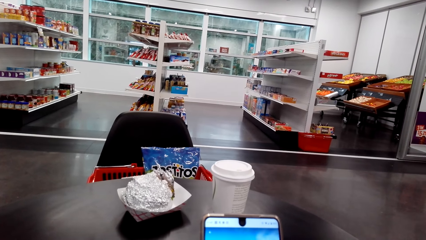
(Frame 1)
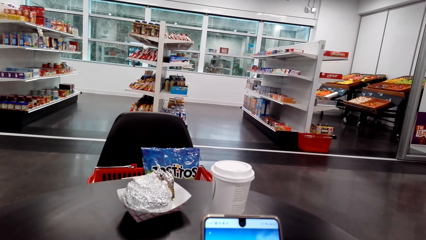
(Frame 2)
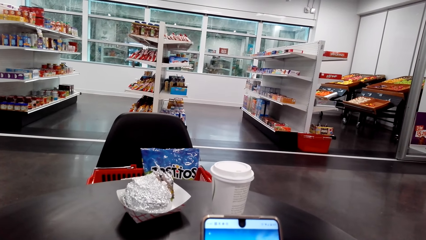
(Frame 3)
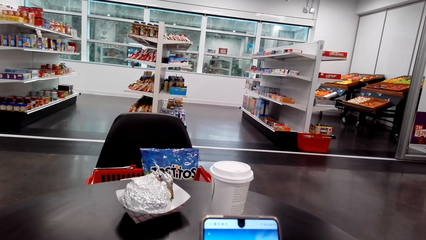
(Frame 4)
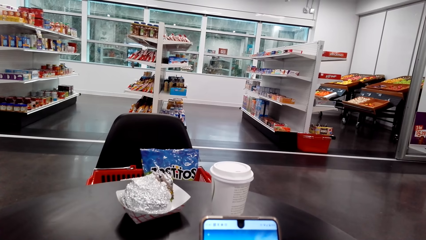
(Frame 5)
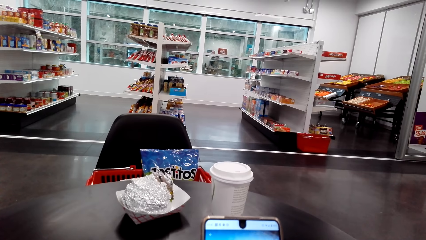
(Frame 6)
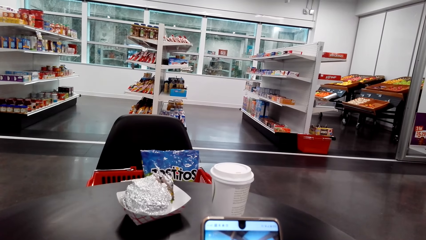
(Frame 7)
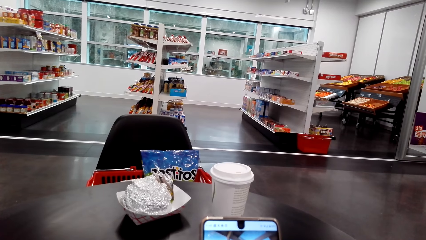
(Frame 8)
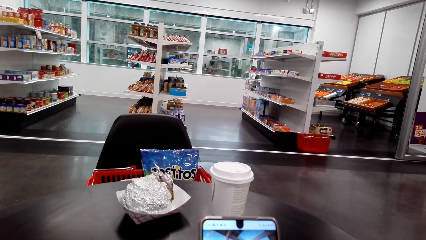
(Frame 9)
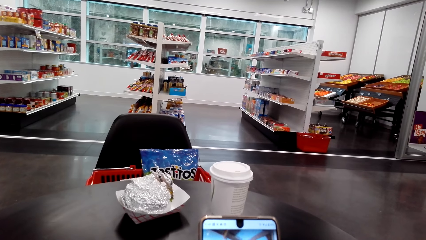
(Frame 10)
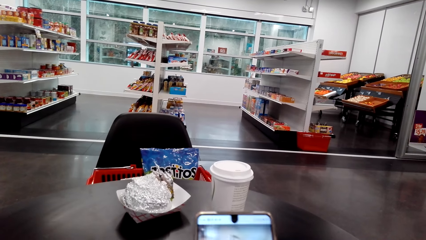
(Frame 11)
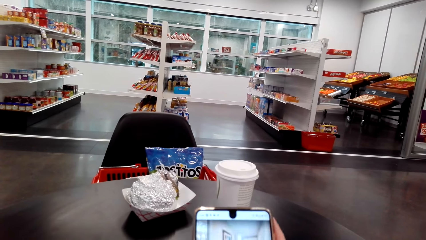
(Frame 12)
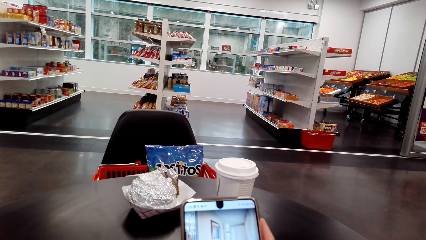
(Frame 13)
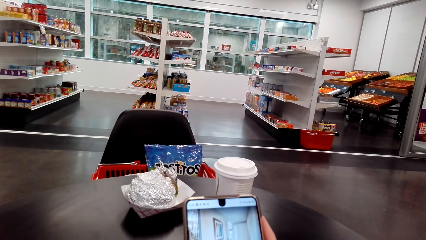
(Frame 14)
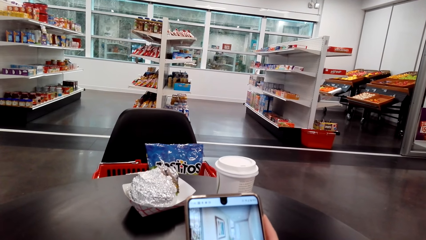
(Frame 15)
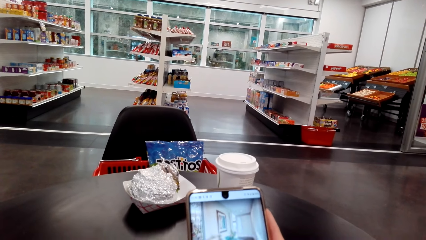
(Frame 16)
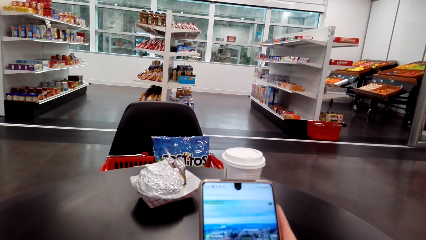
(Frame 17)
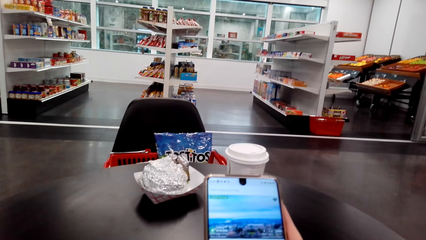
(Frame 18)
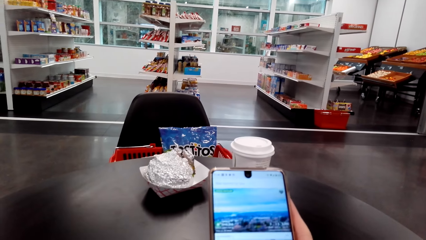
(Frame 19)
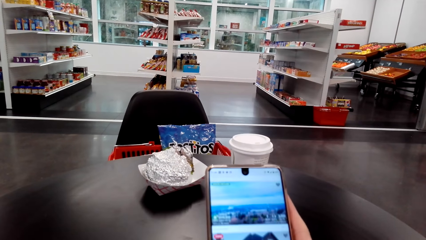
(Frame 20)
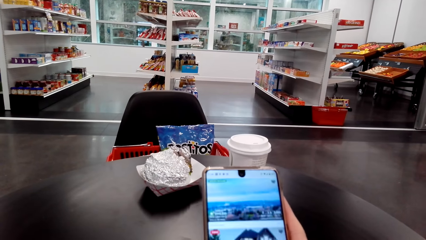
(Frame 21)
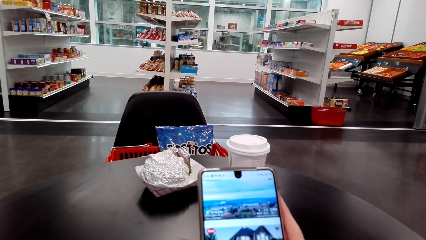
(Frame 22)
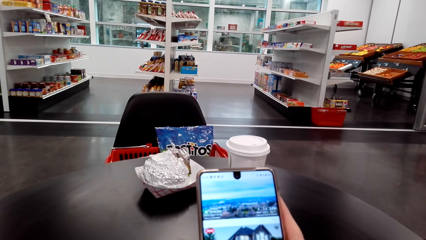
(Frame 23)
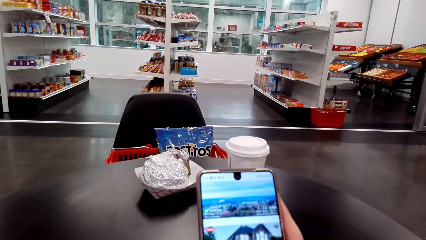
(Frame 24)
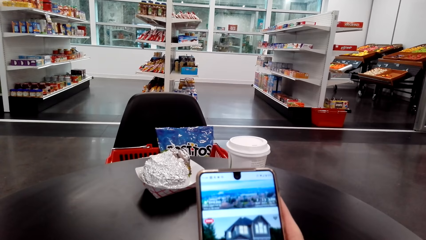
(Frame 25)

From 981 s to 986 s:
The camera wearer operates the phone.

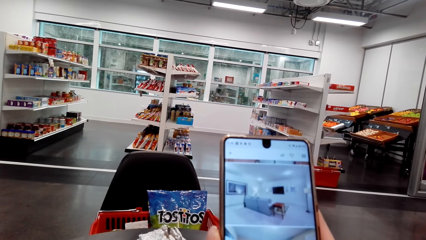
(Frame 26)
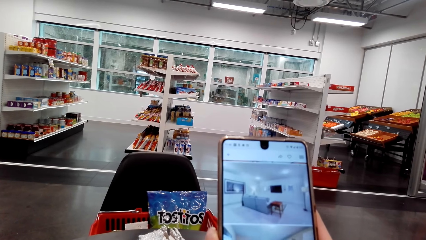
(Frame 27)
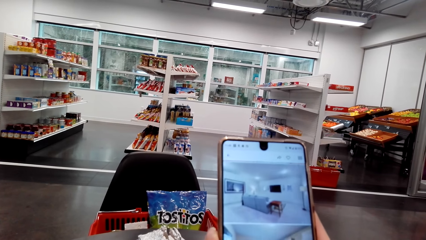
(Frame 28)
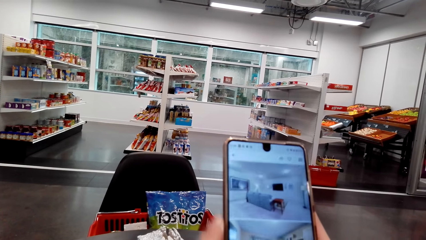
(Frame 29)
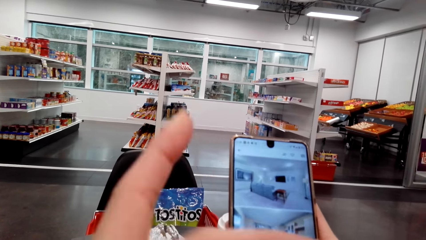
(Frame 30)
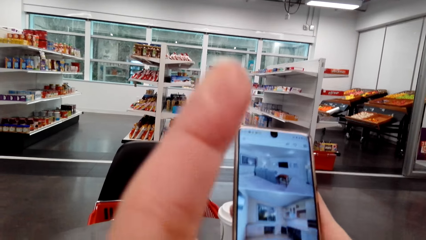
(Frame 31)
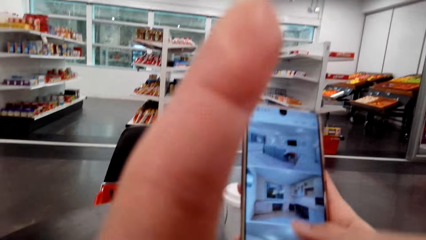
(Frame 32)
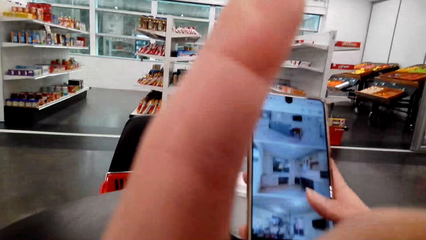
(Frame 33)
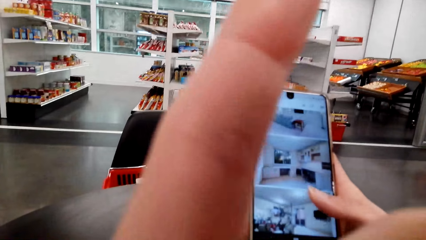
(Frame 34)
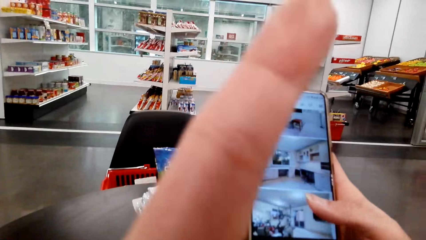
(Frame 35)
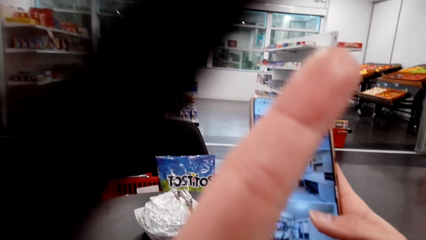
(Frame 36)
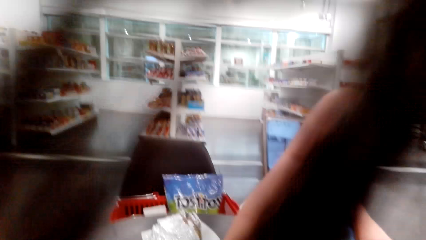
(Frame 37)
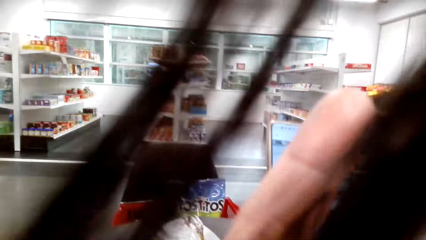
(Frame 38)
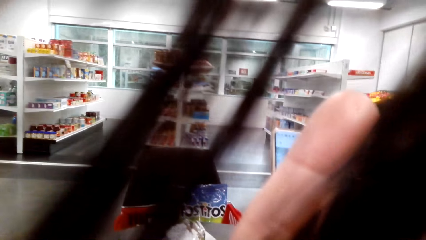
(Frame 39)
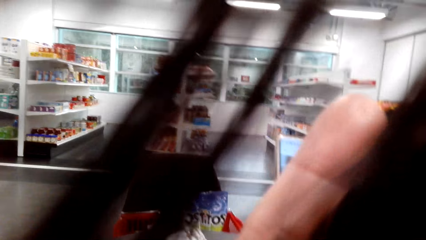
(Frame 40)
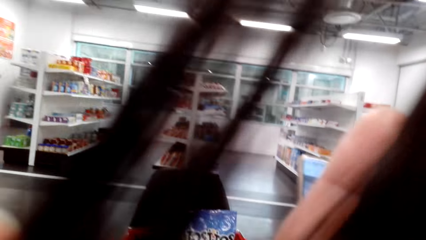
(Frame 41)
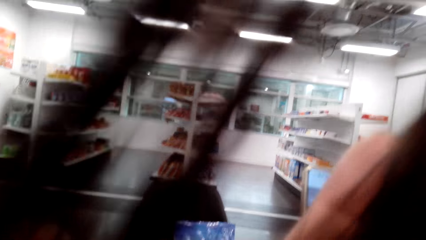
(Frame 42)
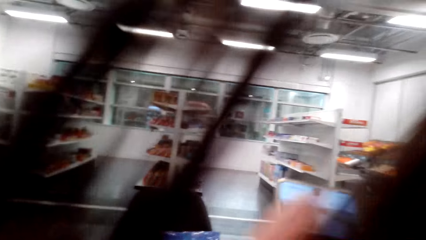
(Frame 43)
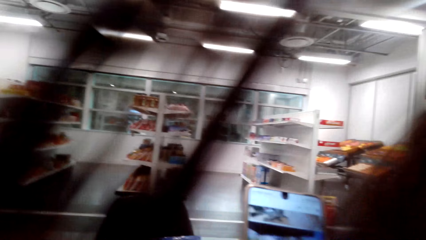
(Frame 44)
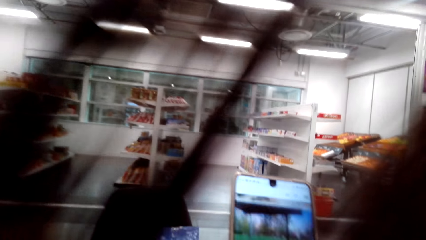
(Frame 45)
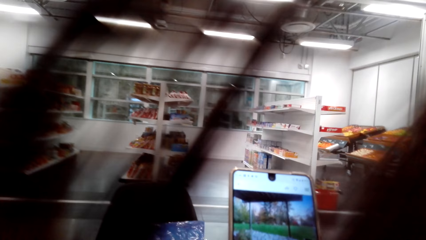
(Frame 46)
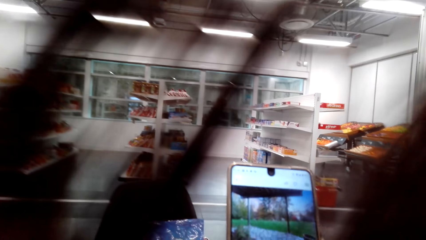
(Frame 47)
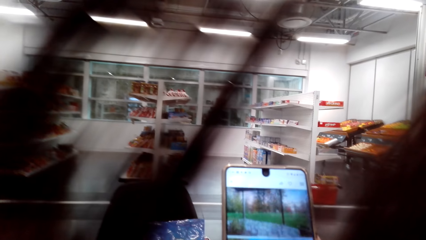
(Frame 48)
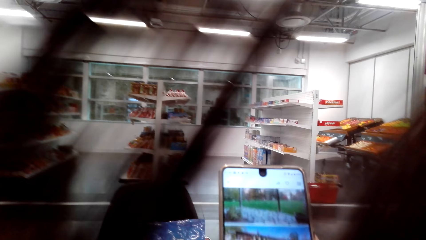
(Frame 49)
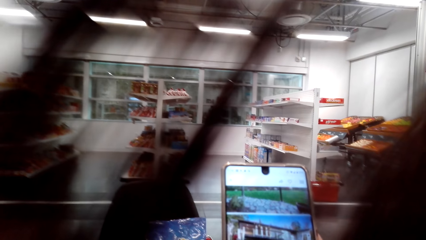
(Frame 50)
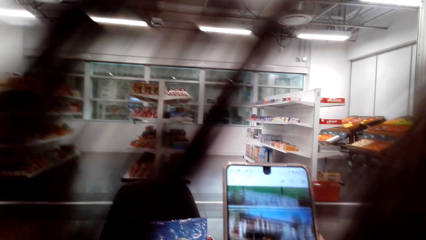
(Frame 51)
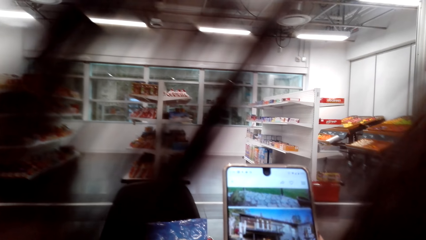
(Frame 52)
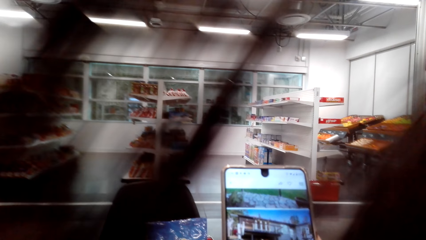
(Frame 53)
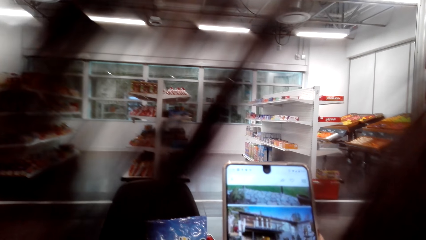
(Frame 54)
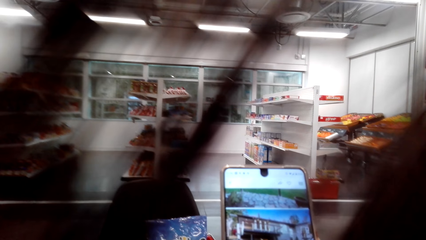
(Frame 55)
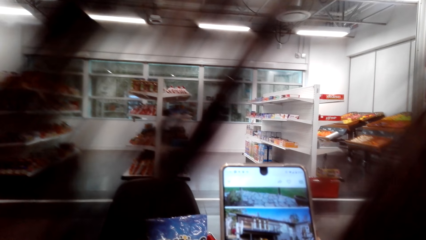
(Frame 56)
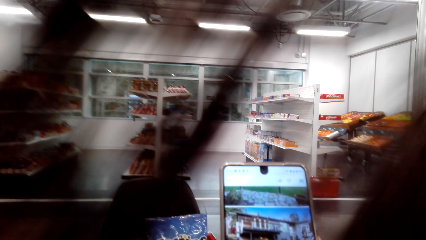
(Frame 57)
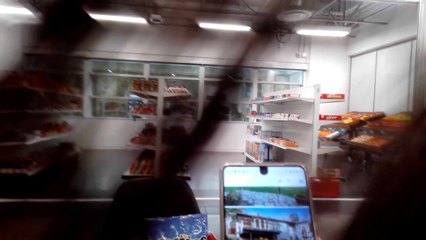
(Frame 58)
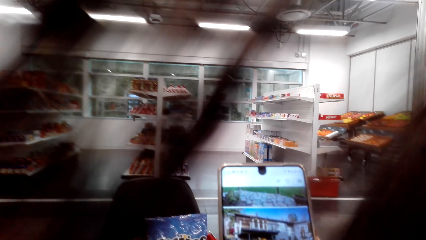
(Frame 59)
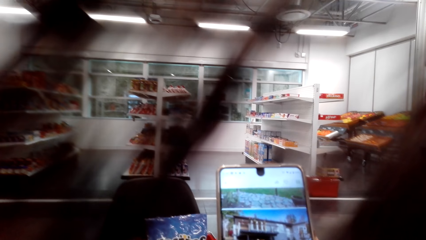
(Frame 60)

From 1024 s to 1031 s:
The camera wearer touches something.

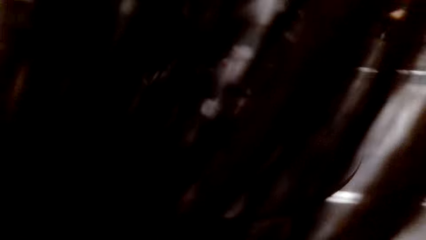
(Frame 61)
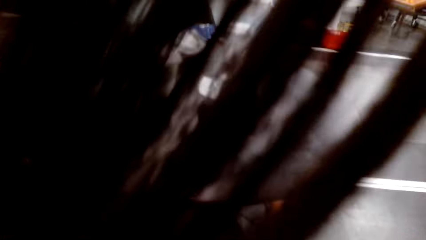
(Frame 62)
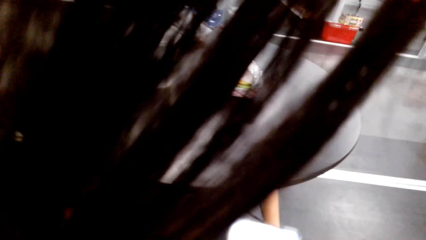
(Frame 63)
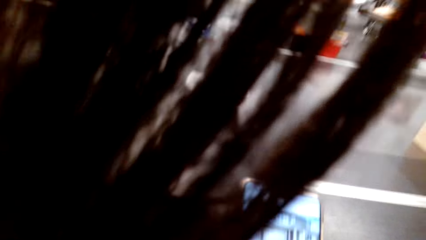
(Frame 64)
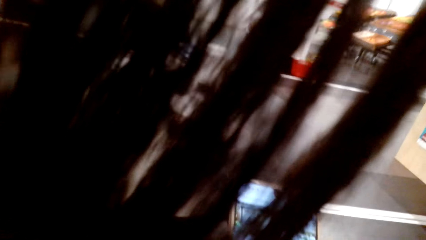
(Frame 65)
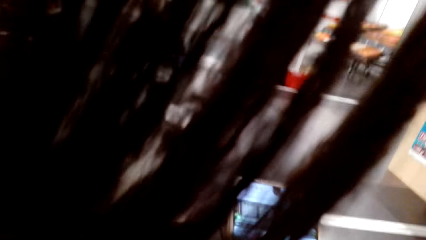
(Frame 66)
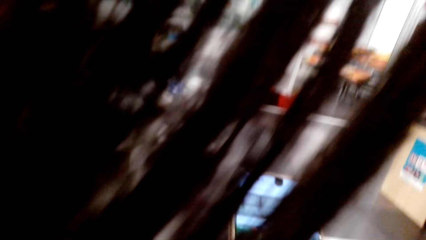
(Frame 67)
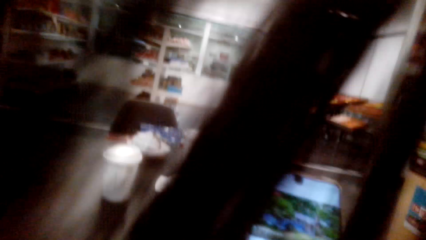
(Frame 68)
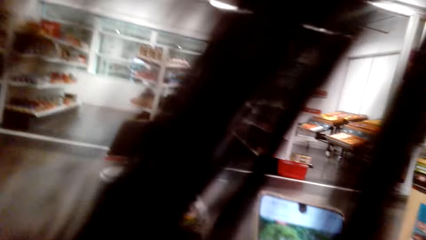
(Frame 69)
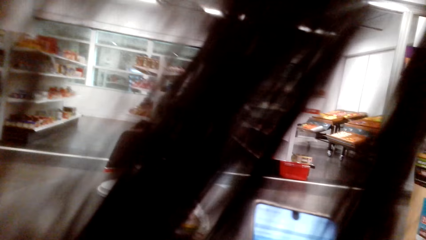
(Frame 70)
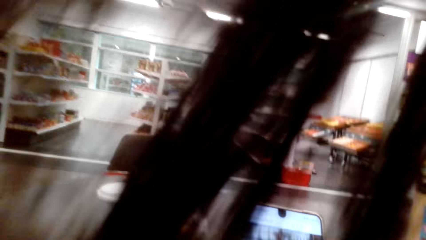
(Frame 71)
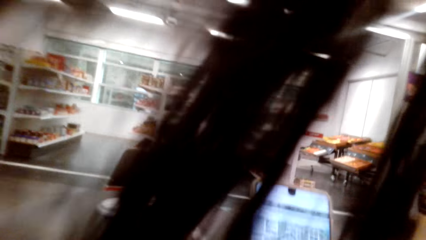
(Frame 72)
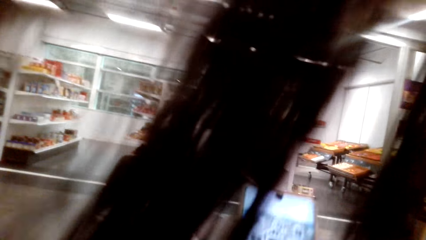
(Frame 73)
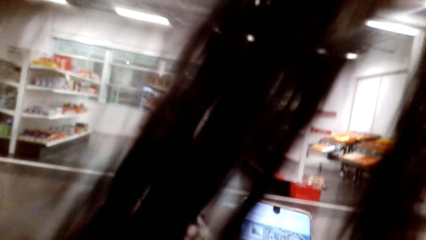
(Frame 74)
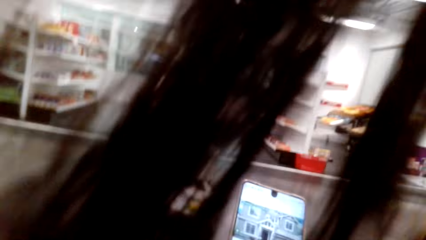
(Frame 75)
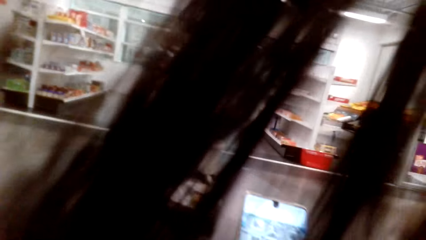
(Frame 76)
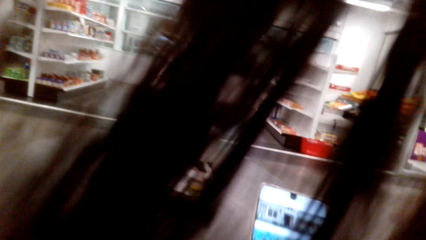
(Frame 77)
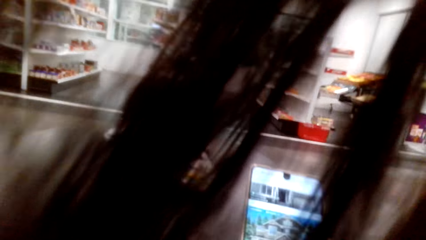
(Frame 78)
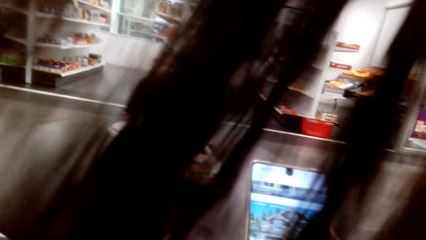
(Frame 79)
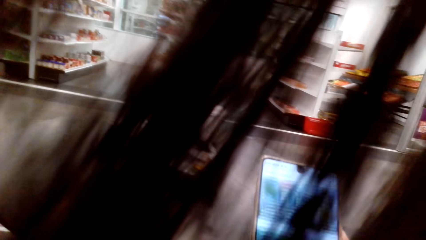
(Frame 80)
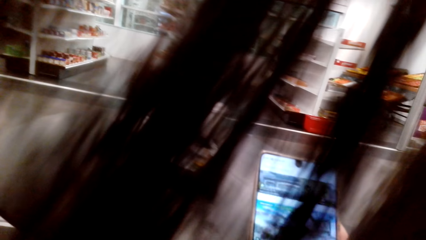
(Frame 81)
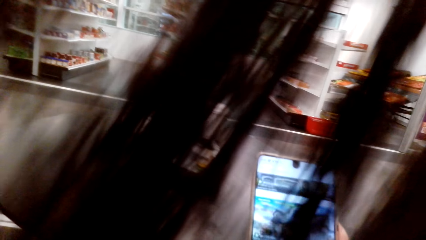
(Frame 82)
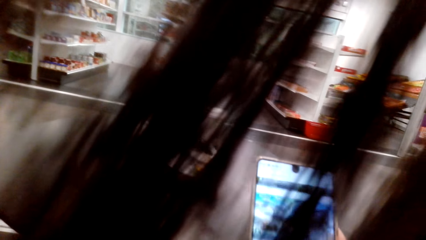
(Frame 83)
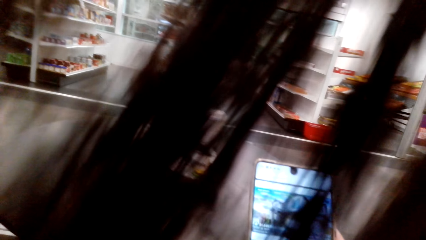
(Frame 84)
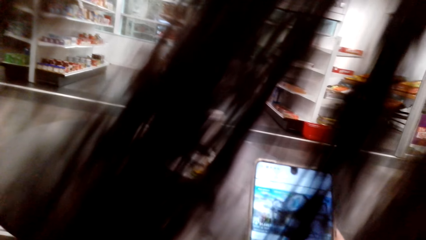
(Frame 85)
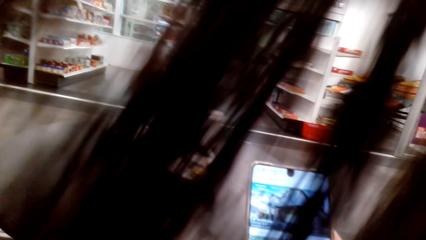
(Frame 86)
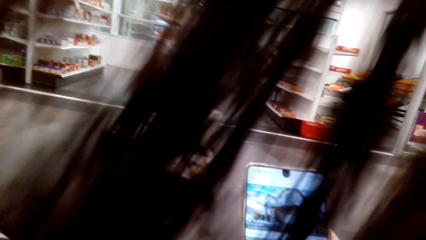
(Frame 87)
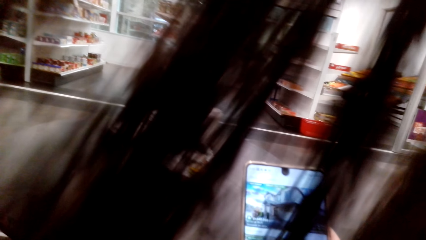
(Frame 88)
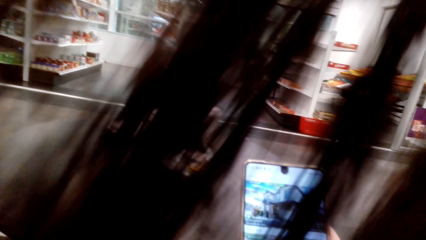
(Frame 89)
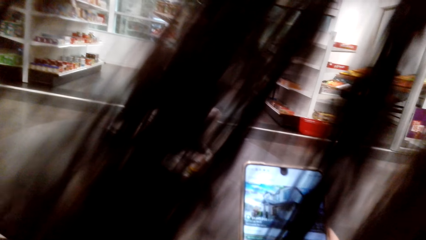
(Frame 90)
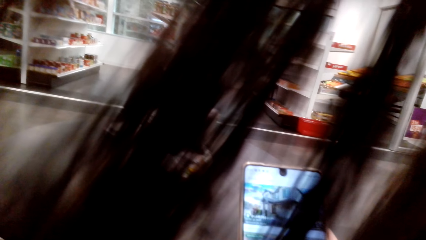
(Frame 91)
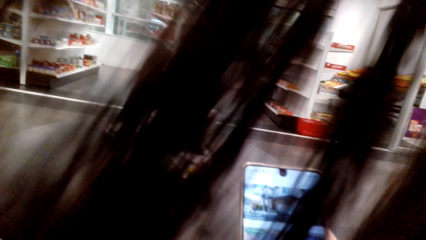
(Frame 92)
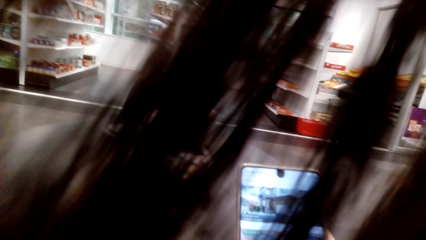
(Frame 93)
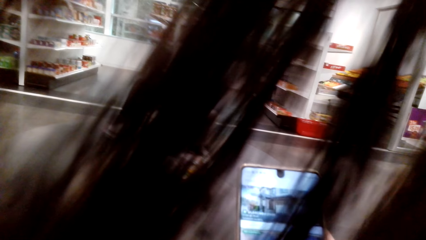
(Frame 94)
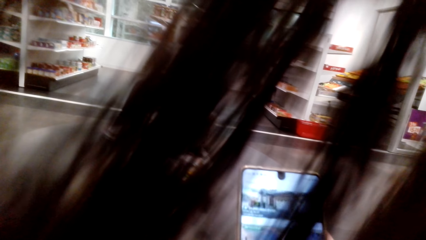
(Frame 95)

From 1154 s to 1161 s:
The camera wearer operates her phone.
